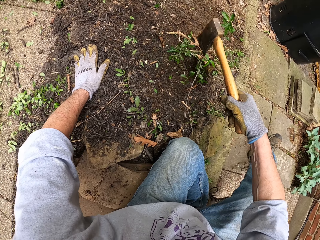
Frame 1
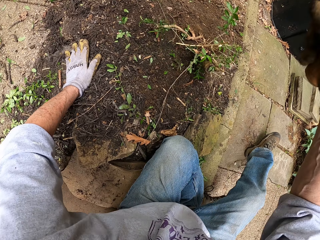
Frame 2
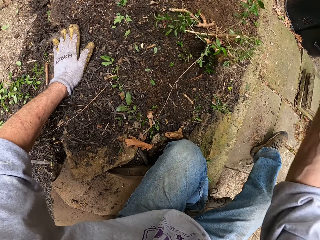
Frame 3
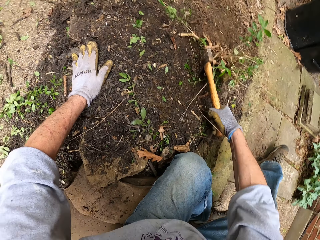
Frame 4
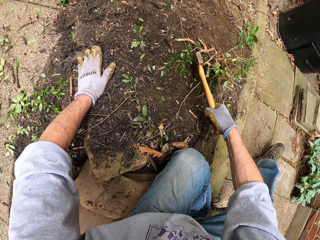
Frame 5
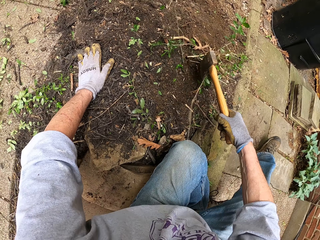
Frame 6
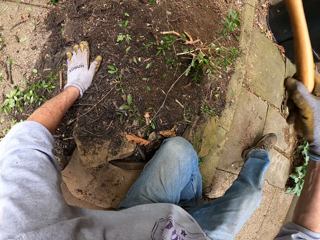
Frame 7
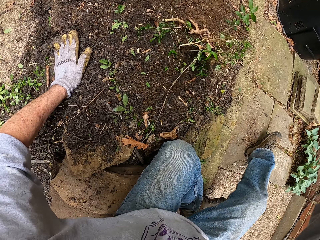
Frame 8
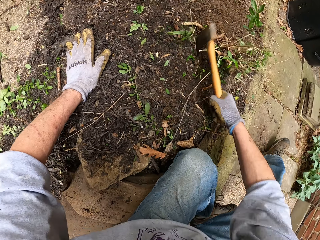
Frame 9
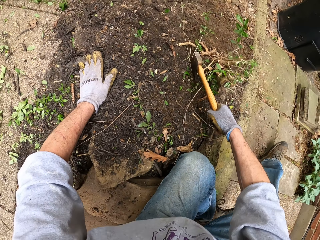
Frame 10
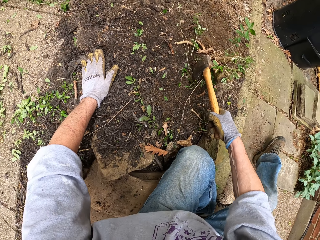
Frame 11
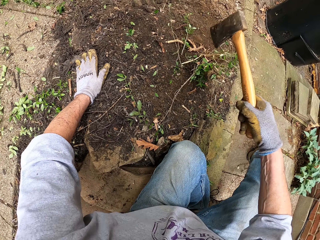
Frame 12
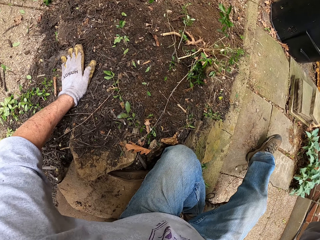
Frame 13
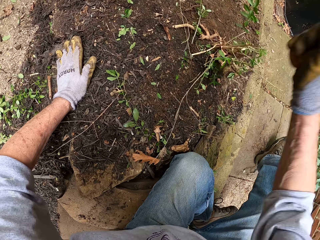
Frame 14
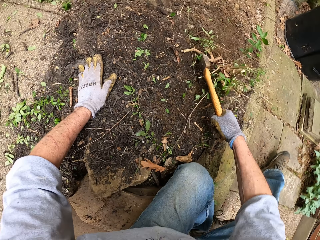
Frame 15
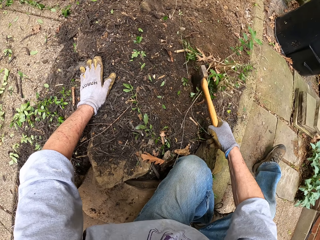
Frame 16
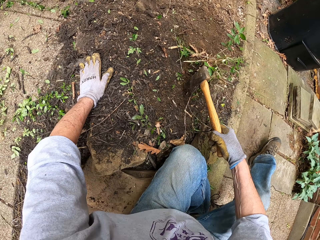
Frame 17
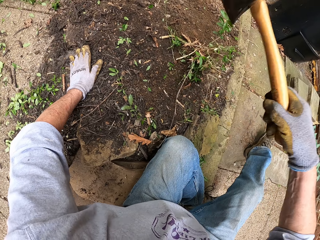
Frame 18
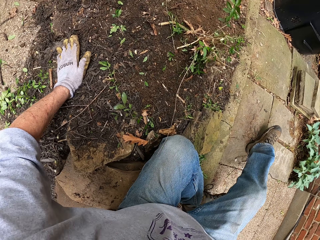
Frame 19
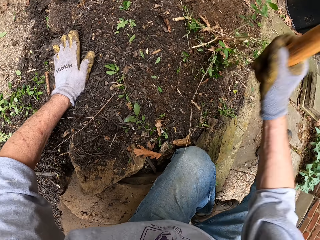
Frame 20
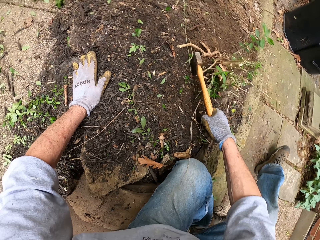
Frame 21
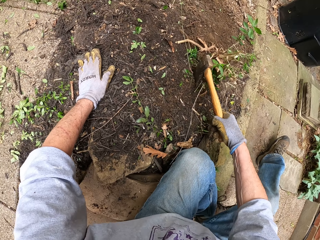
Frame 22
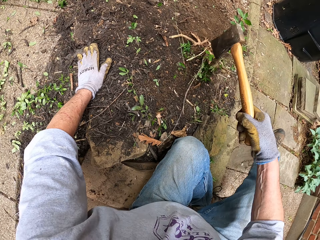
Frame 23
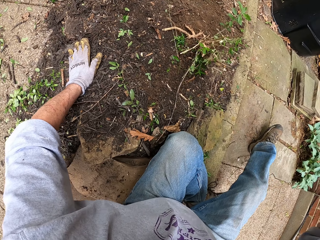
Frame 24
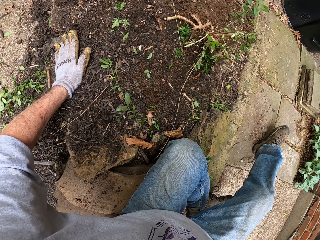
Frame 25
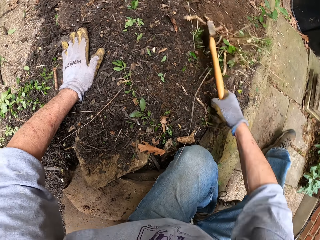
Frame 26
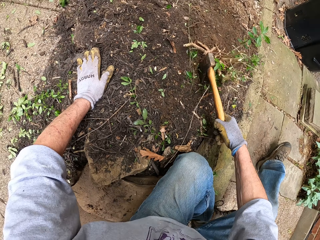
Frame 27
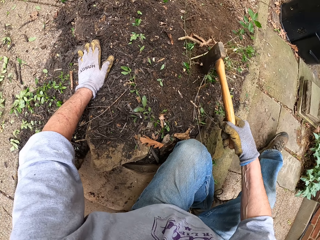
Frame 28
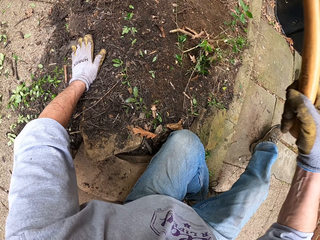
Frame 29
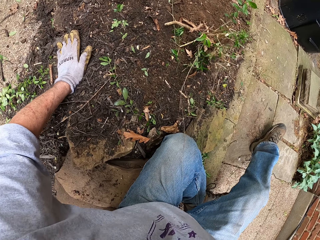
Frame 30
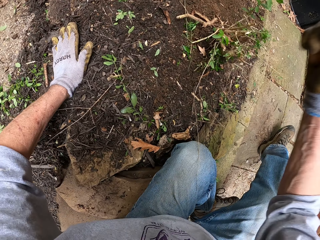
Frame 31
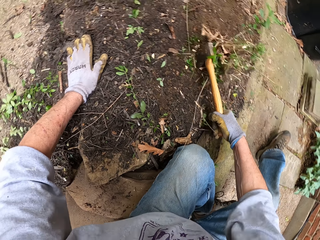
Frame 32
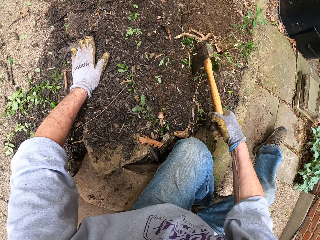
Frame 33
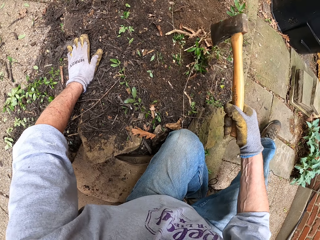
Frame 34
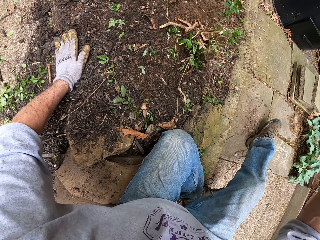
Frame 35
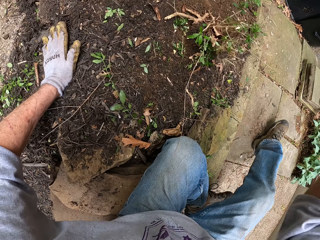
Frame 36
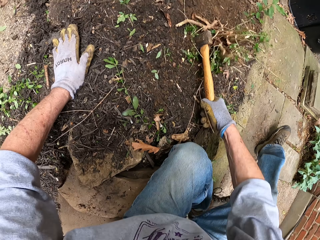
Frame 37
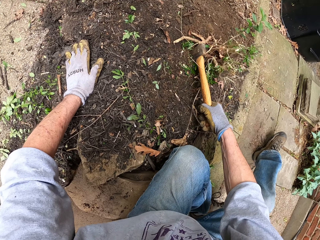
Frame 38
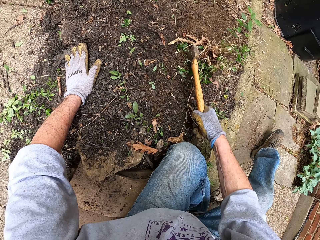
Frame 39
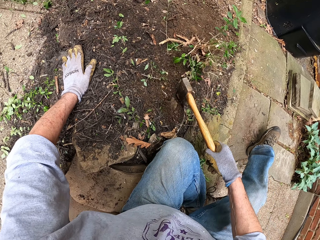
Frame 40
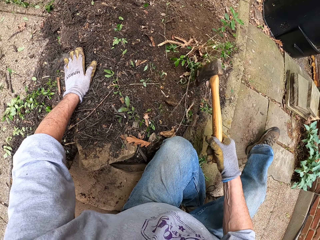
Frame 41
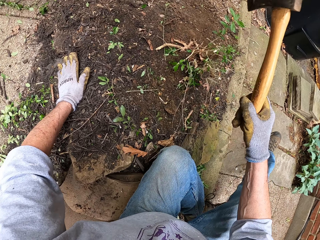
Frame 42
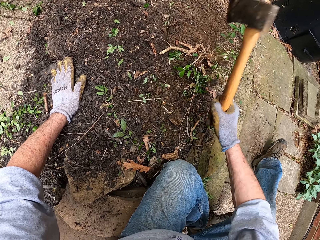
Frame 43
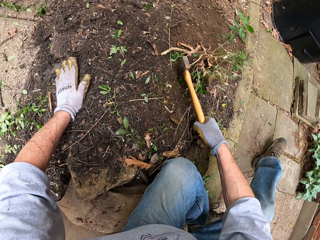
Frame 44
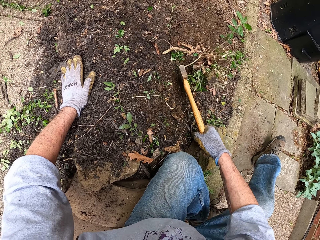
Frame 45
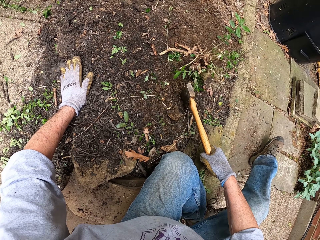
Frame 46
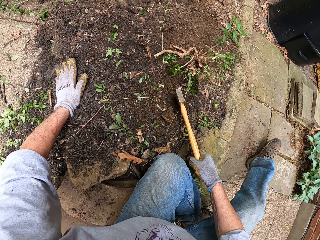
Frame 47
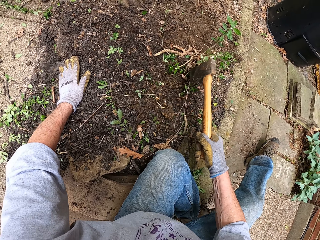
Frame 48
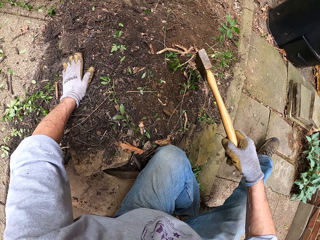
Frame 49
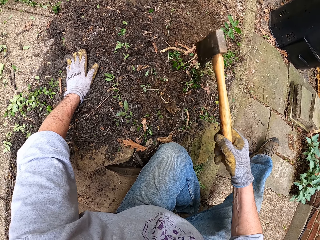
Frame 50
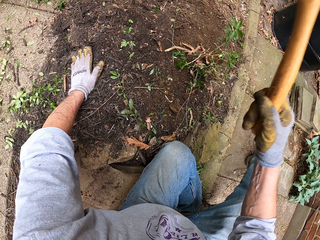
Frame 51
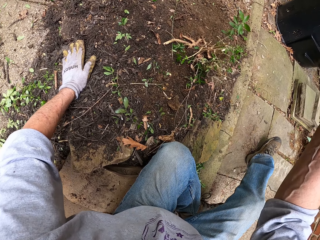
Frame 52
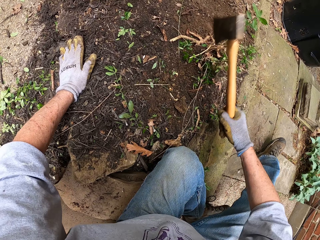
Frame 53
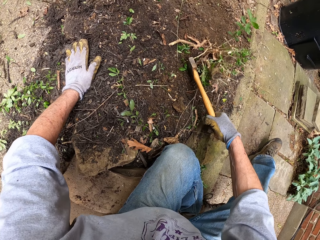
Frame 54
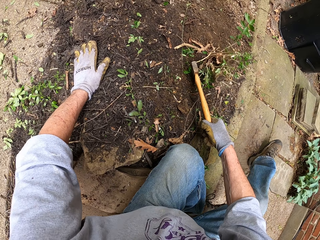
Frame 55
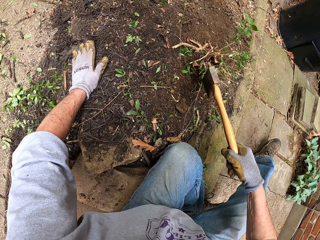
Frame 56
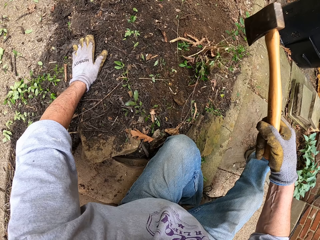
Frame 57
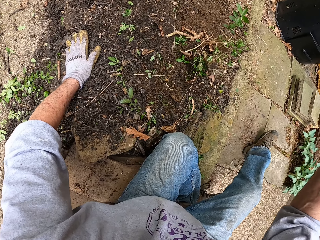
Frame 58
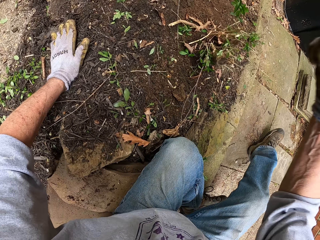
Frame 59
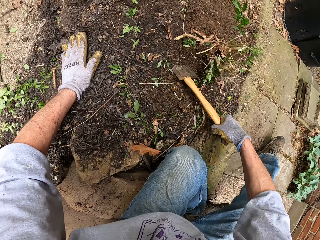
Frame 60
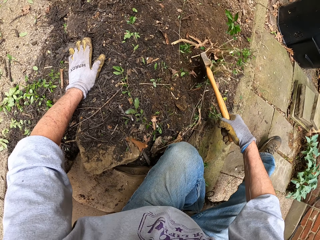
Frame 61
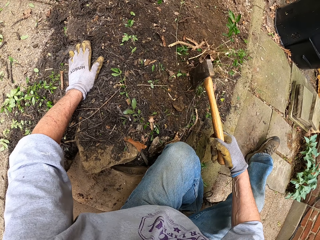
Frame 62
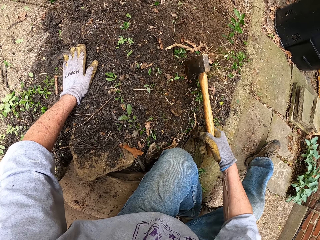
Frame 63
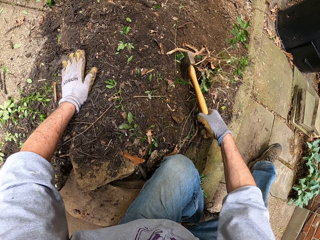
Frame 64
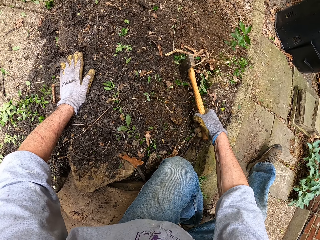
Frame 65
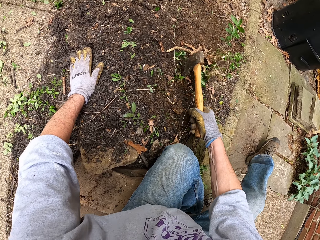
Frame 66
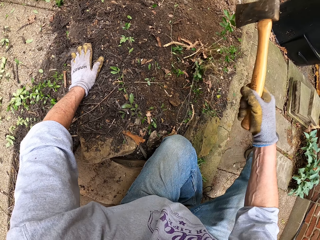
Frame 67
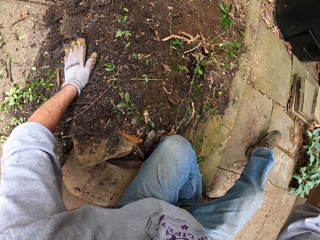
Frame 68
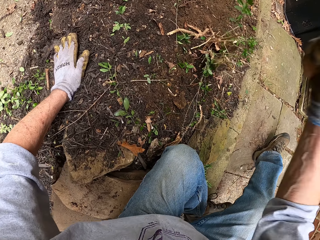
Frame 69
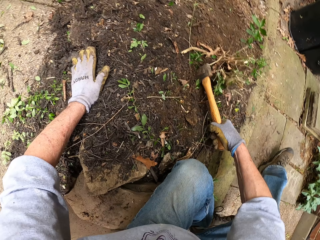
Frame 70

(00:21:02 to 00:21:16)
The camera wearer cuts a plant with an axe repeatedly.

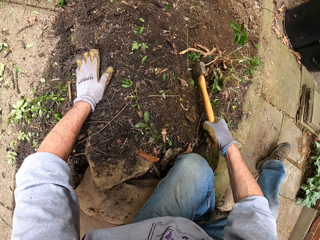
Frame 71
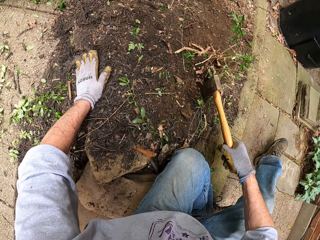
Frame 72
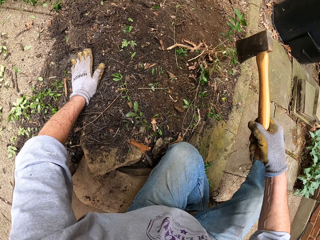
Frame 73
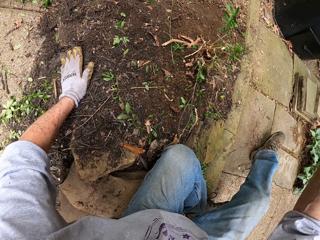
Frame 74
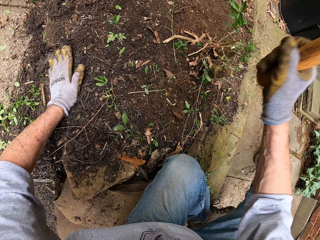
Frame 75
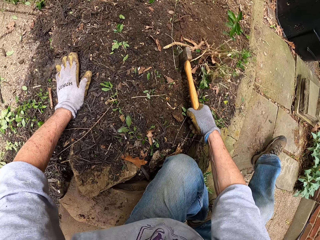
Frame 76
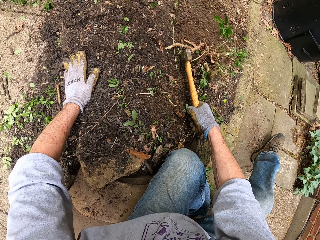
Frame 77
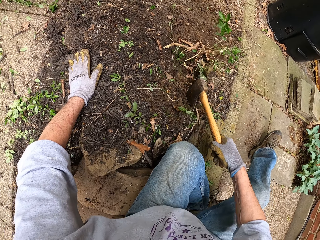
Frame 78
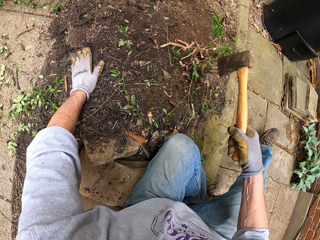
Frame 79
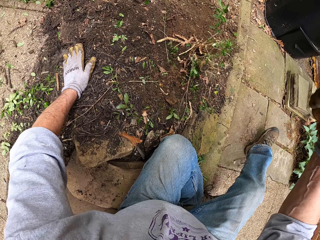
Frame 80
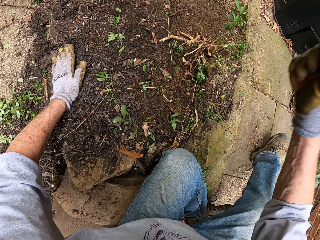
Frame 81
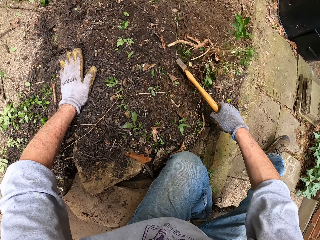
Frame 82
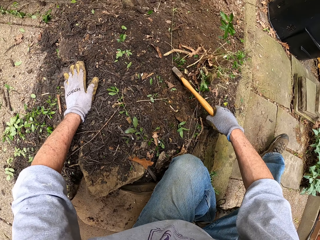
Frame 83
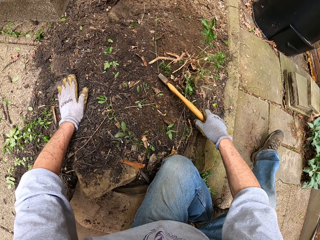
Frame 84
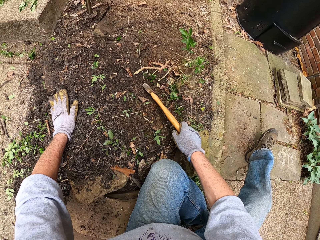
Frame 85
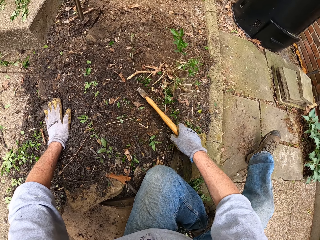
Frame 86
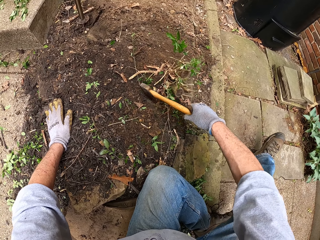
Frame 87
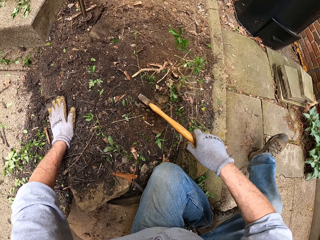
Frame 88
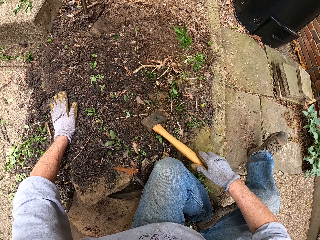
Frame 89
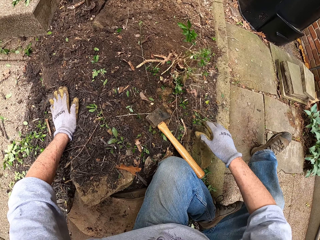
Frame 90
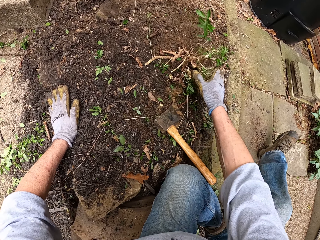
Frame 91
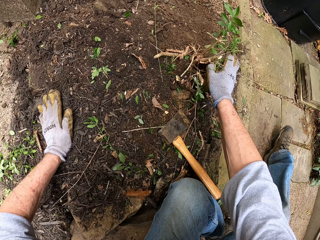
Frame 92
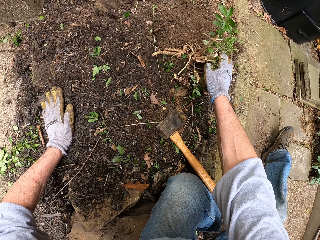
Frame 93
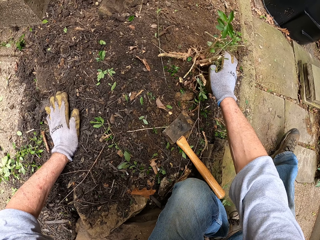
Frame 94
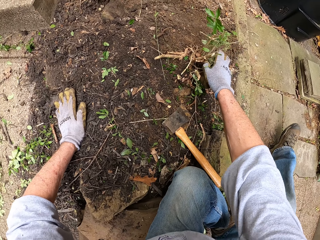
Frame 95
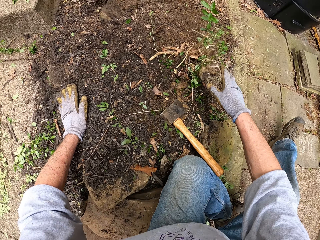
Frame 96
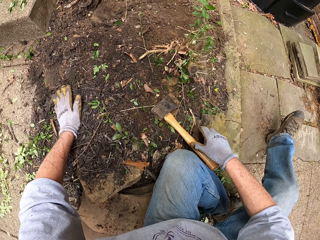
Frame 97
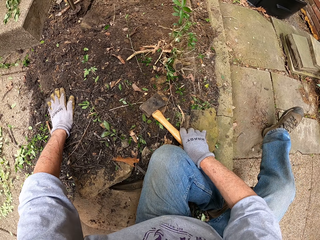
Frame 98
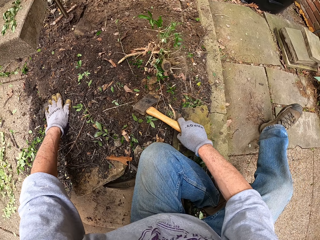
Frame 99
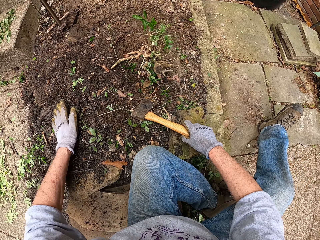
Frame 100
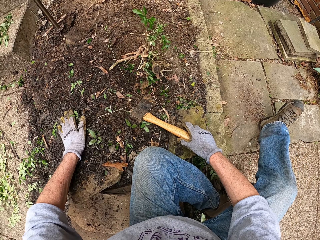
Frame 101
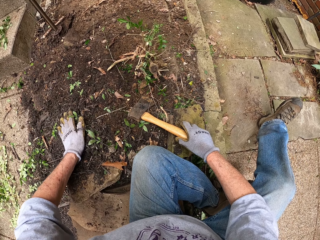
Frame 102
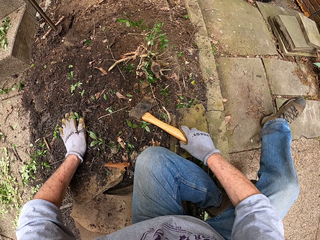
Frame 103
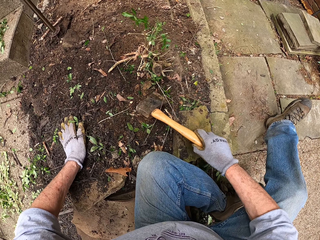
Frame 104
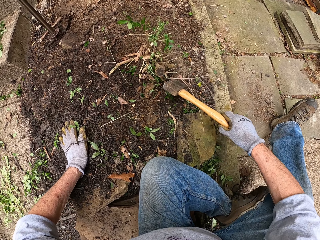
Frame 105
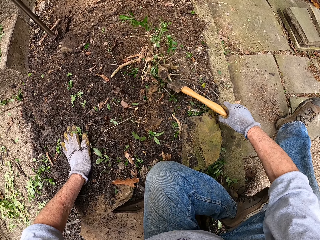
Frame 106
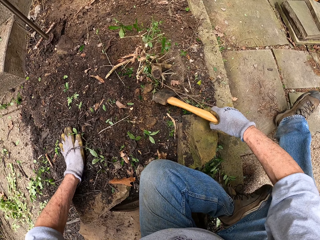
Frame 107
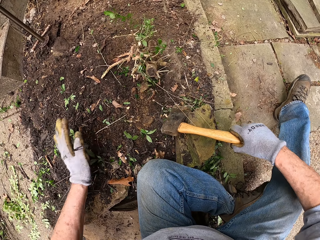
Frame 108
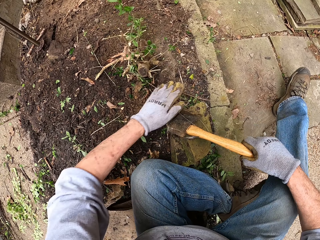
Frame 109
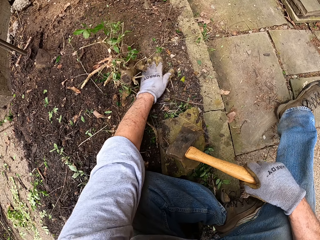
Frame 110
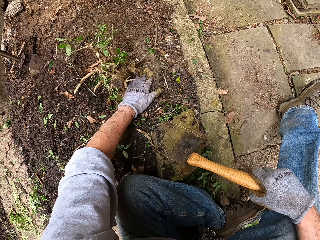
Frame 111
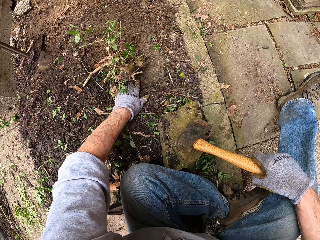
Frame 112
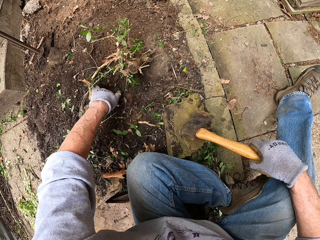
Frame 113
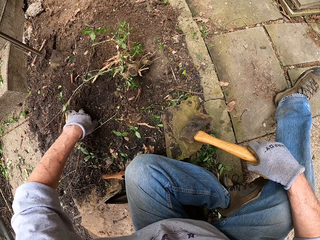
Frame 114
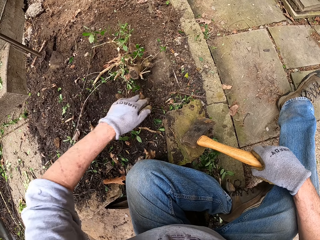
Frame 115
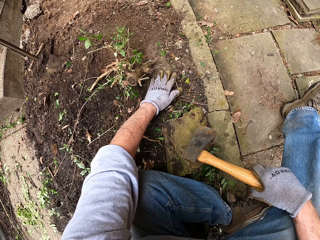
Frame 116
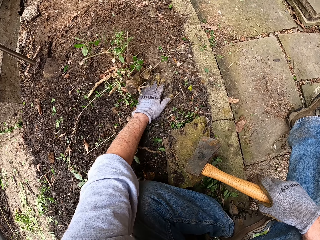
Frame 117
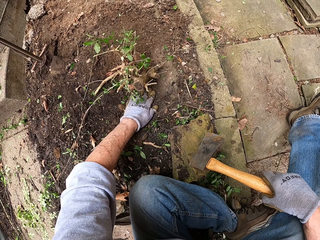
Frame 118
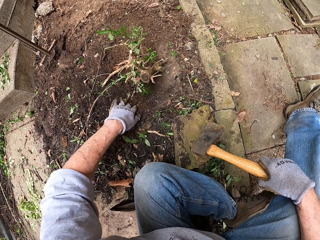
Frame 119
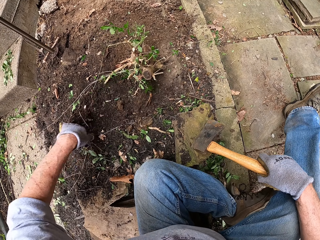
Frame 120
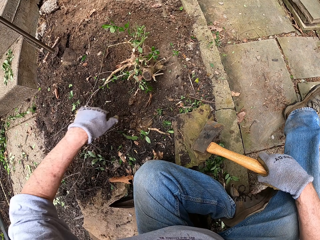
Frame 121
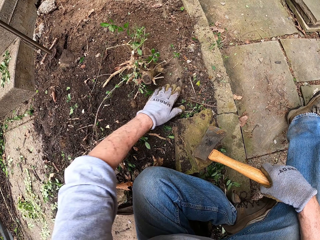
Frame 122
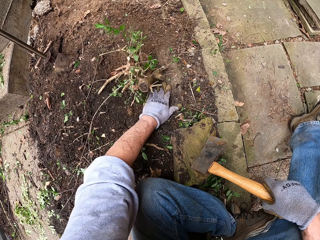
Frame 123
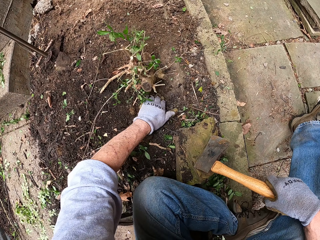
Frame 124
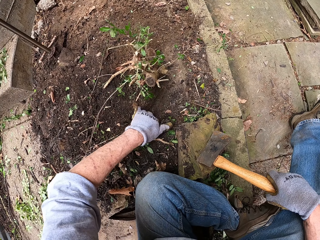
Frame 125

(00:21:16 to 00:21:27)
The camera wearer cuts a plant with an axe repeatedly. He places the axe on the ground. He handles the plant. He shakes the weed with his right hand. He picks up the axe. He moves soil with his hand. He clears the ground around the weed with his left hand.
